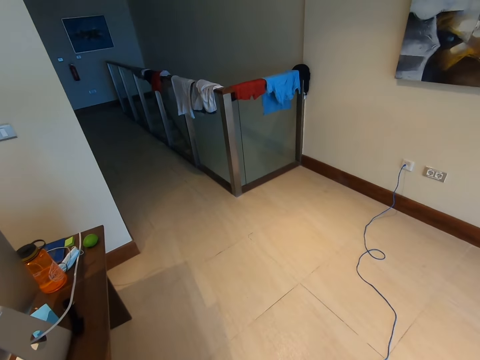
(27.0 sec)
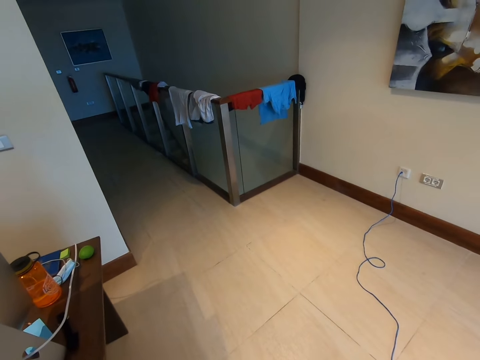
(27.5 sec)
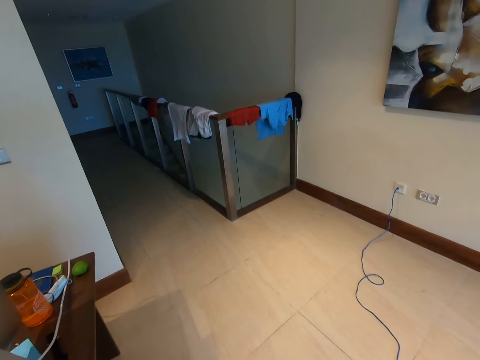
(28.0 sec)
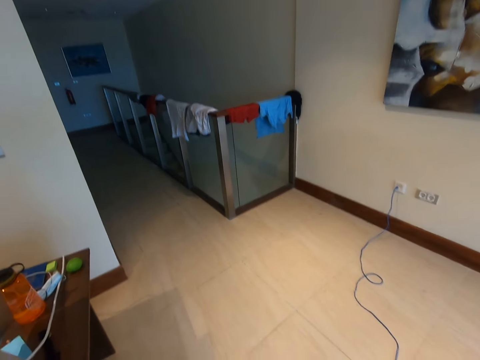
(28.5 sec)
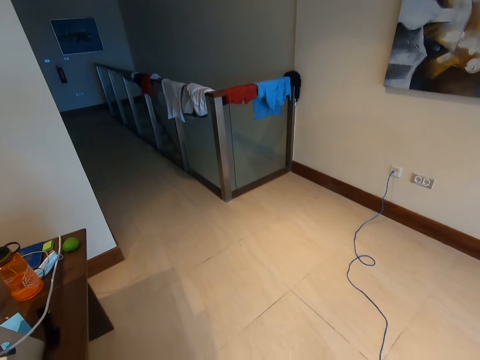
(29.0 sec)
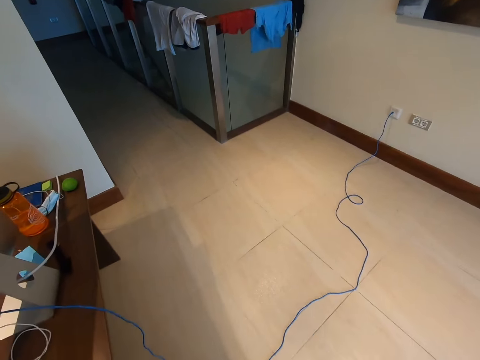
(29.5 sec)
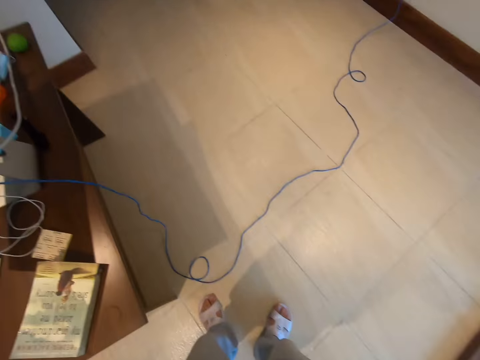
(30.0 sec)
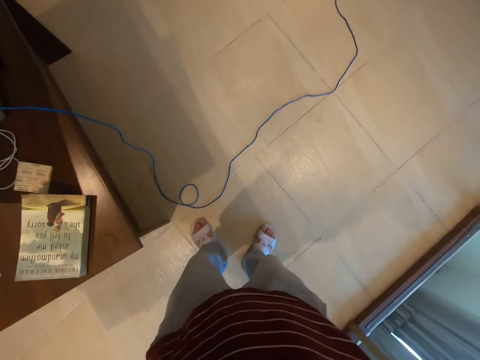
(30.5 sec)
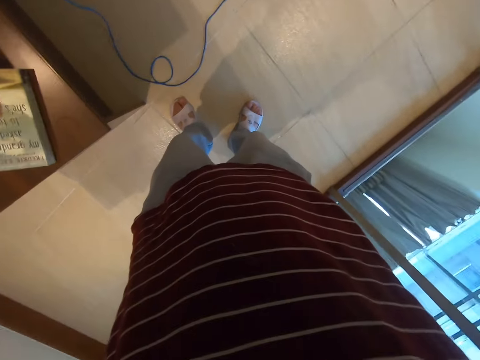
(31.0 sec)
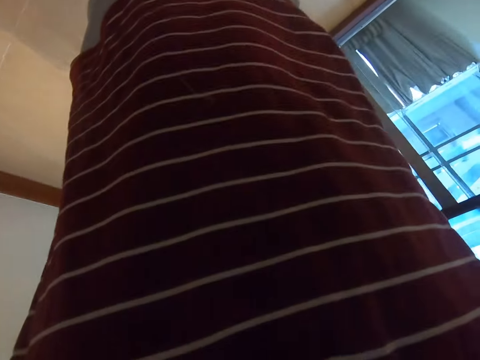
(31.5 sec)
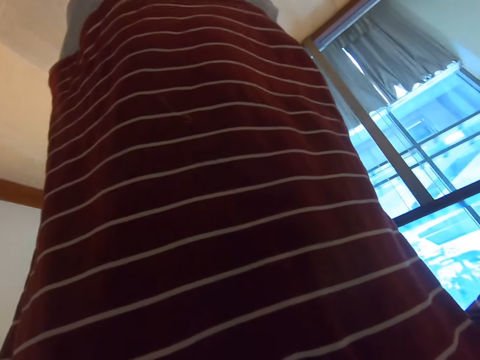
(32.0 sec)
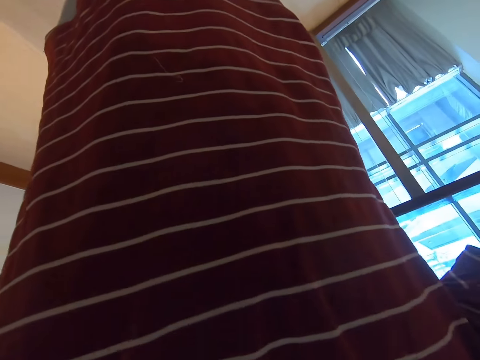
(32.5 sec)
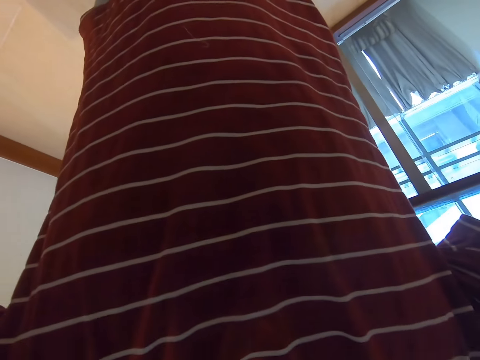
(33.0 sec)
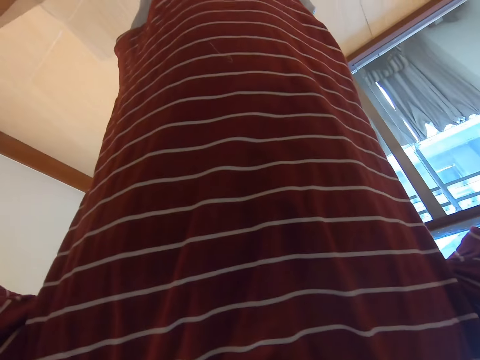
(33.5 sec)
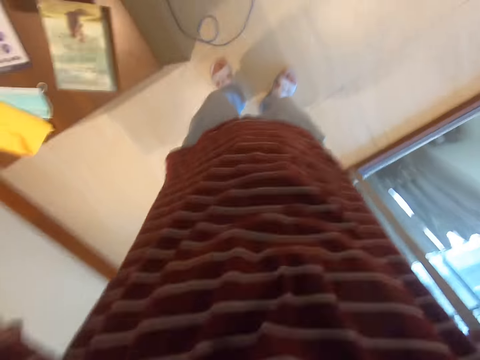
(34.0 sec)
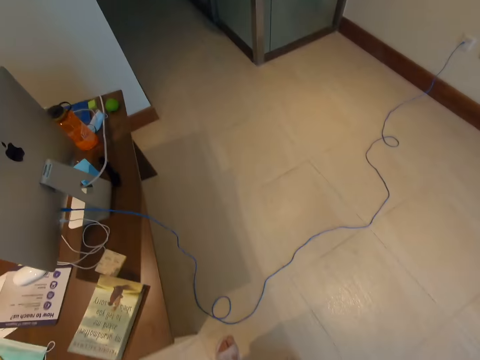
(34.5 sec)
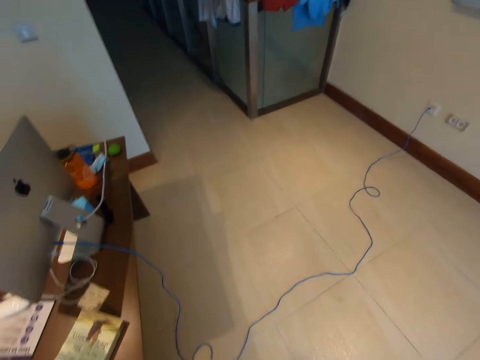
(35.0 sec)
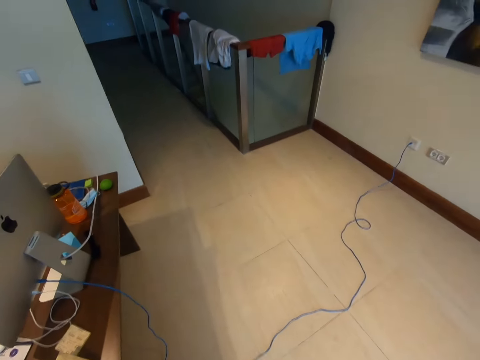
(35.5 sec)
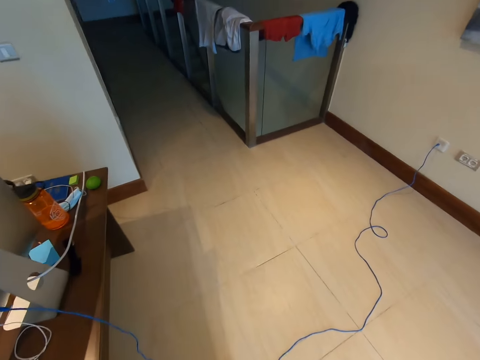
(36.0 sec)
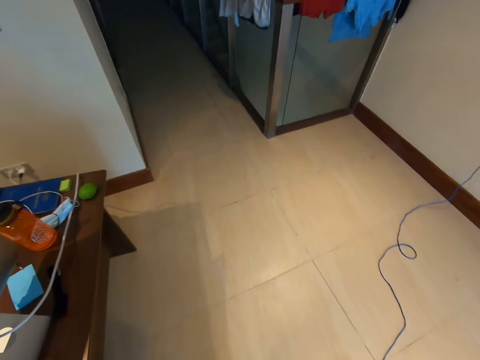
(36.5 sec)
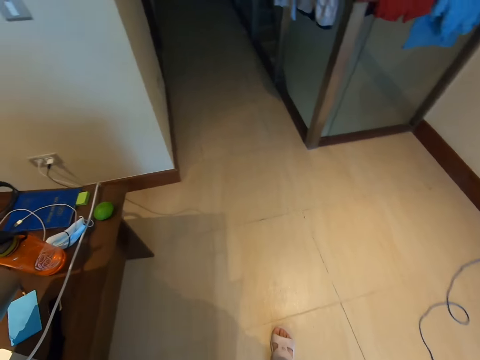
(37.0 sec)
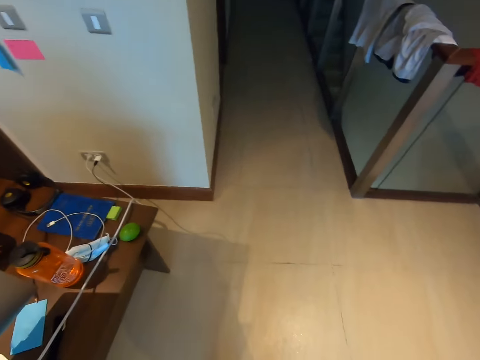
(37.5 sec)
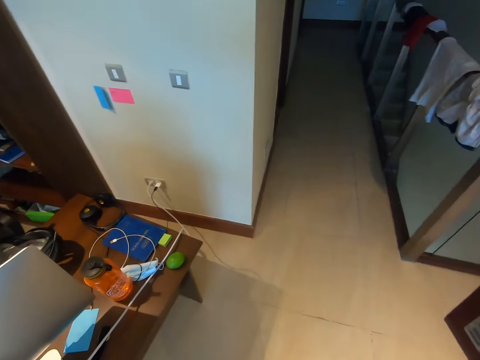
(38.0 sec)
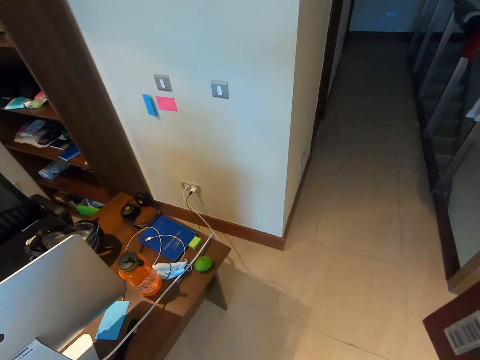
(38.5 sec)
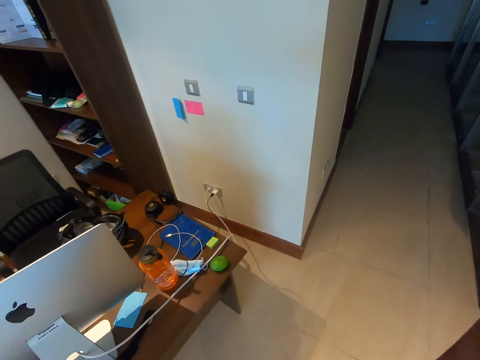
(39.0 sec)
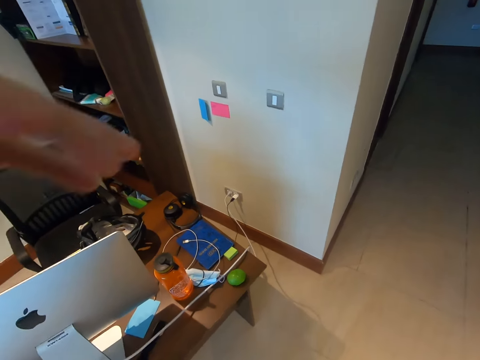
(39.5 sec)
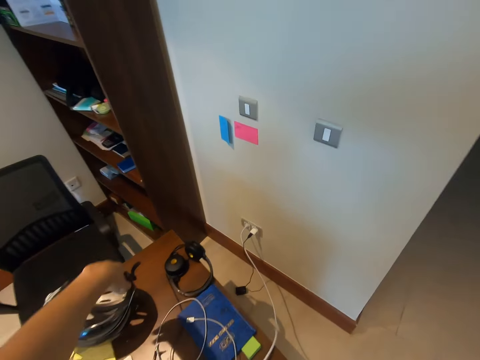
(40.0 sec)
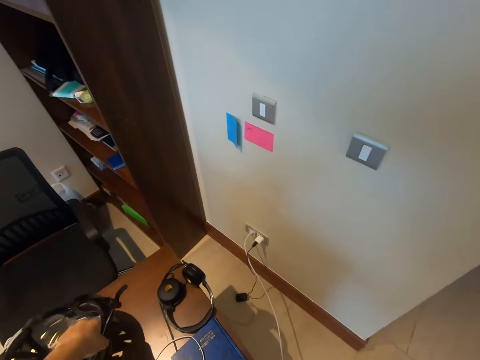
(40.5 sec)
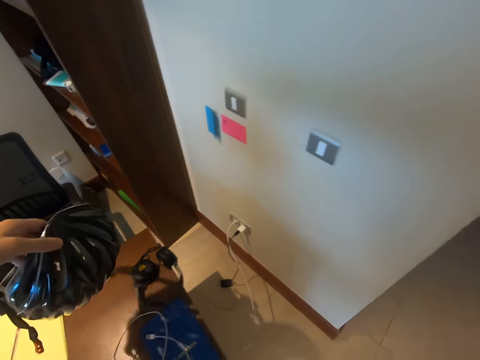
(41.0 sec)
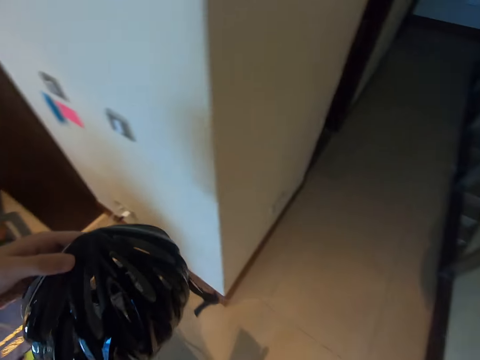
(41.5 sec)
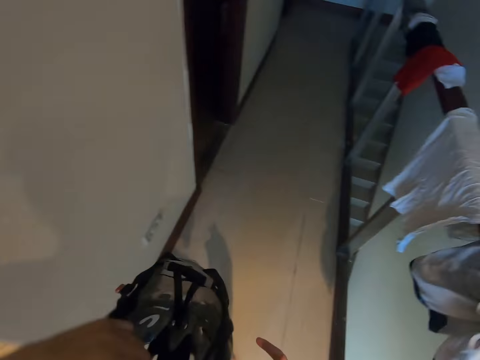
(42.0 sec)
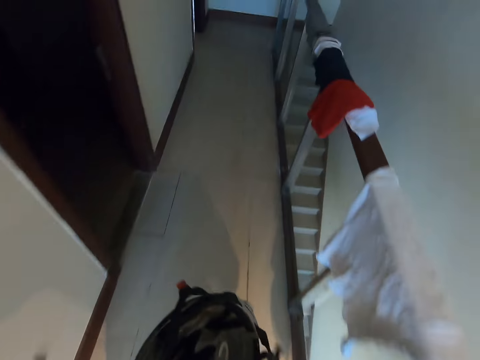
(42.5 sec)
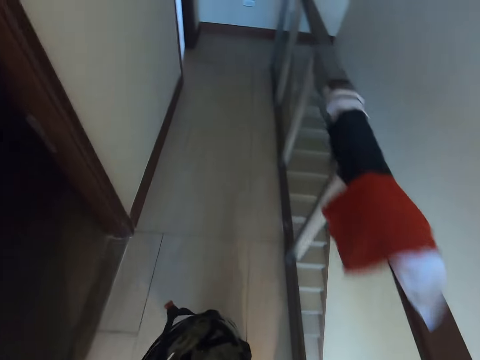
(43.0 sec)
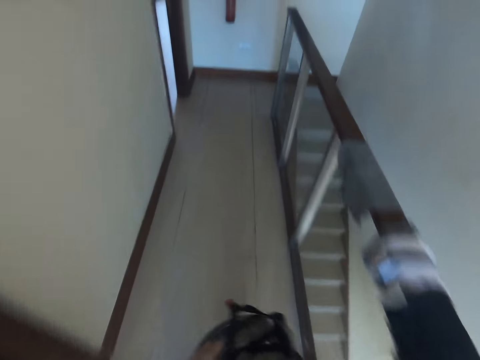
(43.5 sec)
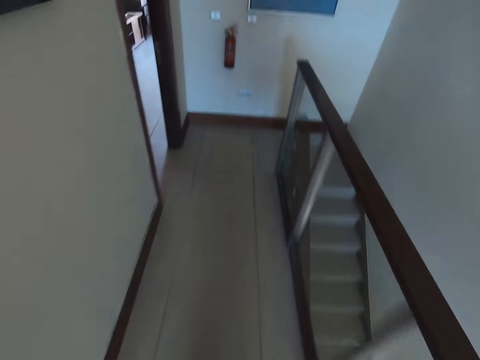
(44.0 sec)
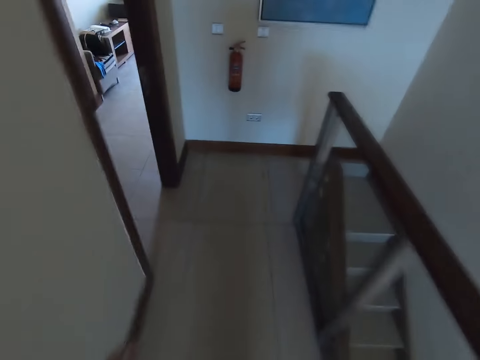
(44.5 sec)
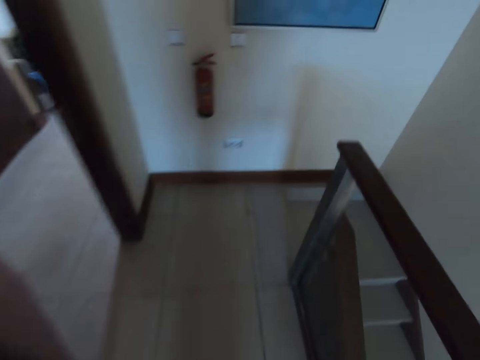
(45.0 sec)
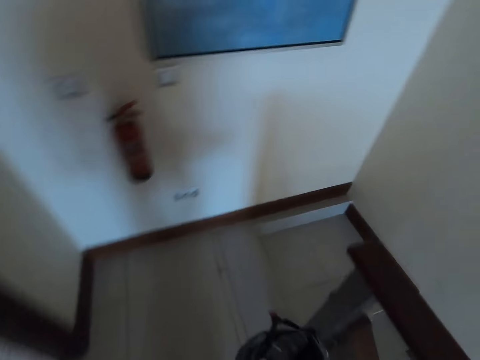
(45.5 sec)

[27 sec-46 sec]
The camera wearer fixes around. They move around. They pick up a bicycle helmet. They walk in the building.

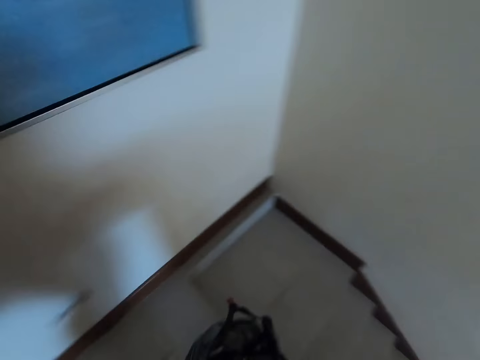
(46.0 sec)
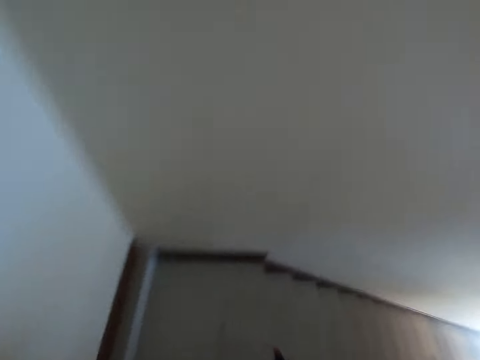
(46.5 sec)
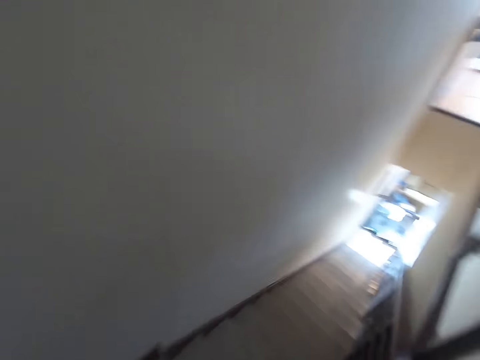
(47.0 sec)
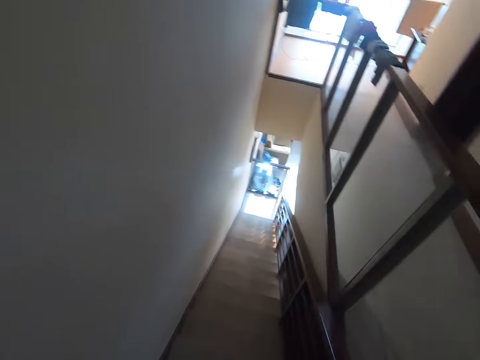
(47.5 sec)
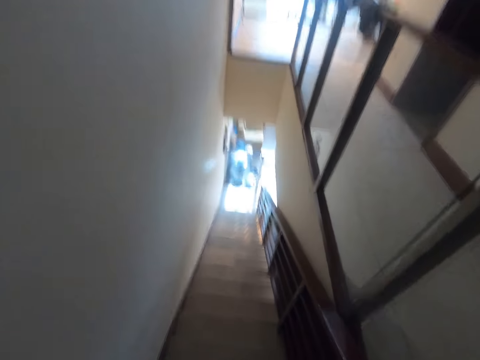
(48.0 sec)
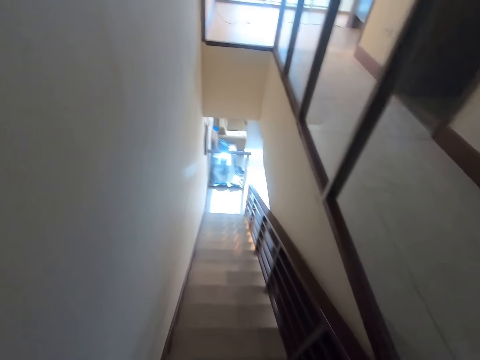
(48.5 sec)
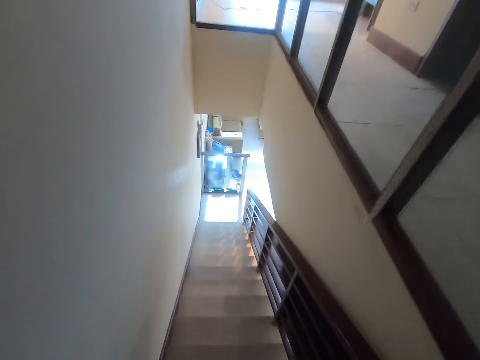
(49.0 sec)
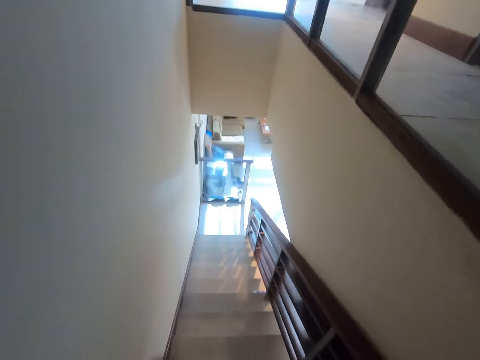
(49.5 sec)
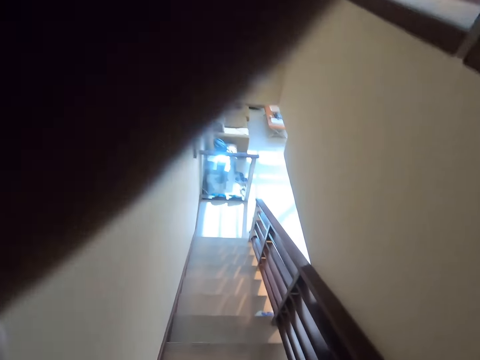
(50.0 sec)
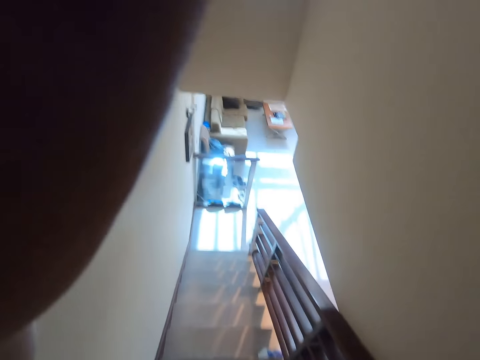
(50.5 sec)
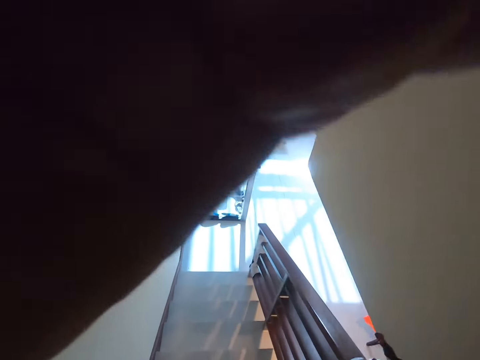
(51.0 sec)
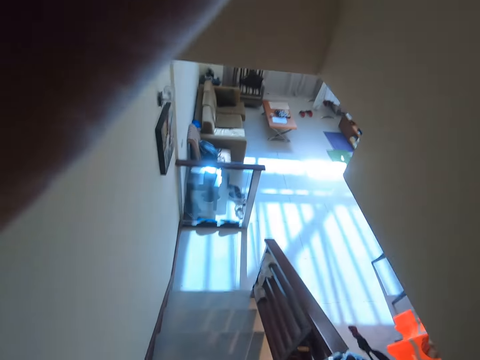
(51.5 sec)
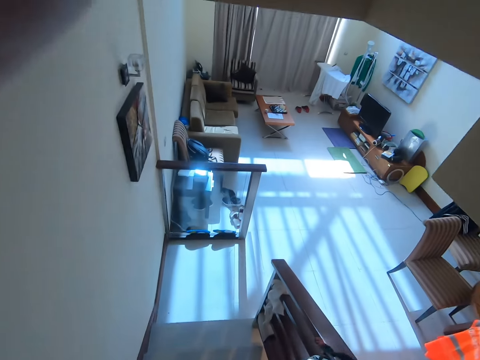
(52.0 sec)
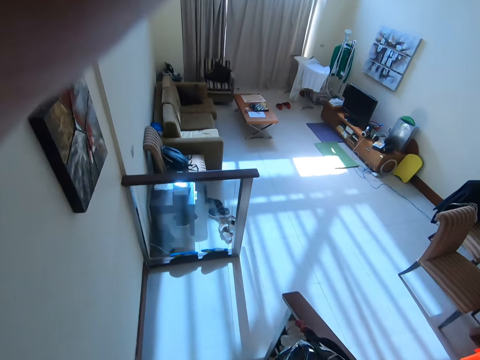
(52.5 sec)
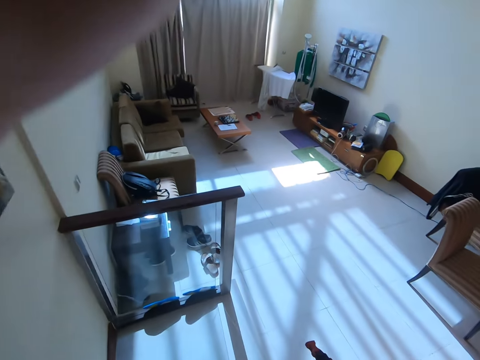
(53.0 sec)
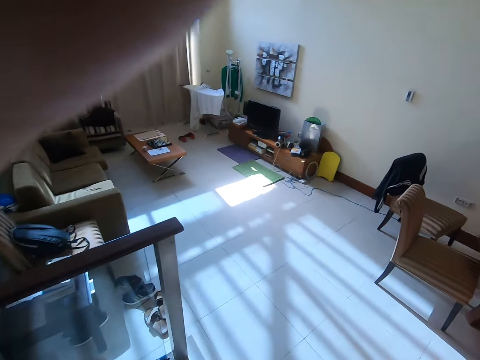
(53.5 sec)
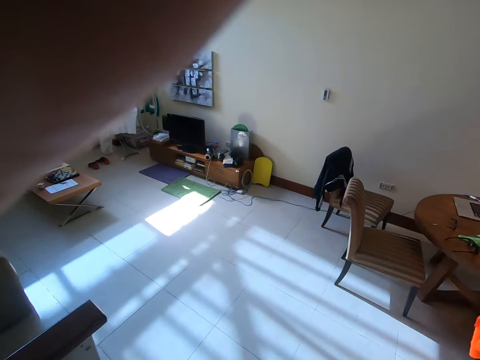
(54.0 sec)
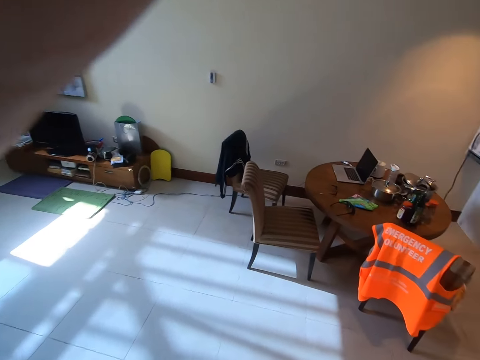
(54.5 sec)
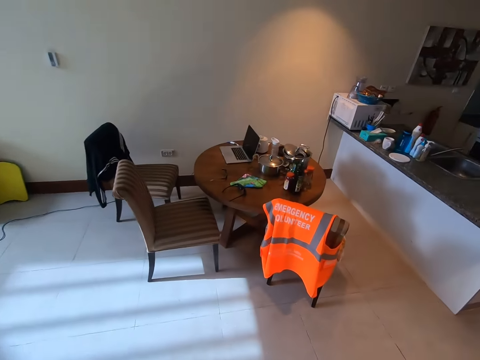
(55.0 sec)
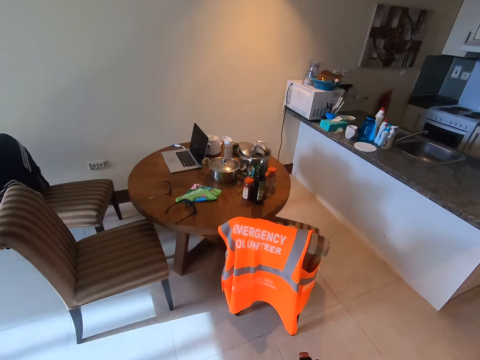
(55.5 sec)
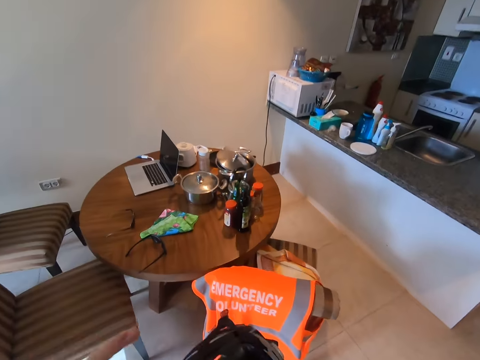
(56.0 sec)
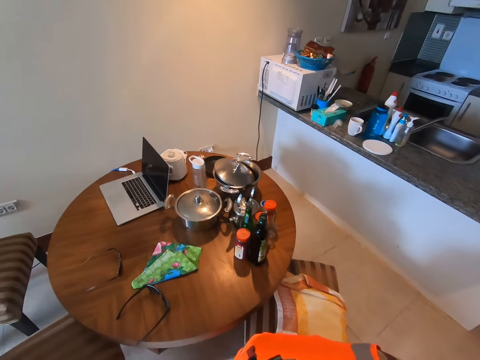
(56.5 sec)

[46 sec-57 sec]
The camera wearer climbs down the stairs.
